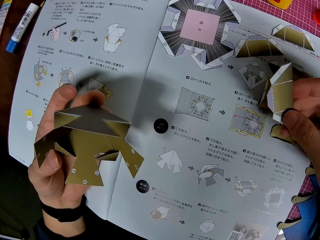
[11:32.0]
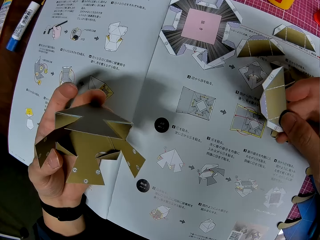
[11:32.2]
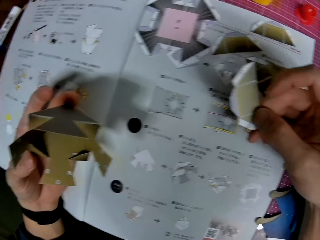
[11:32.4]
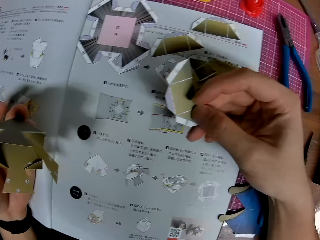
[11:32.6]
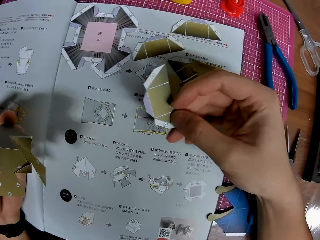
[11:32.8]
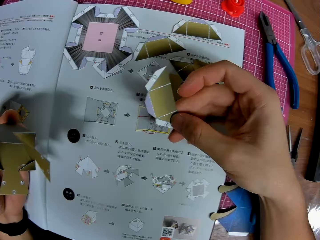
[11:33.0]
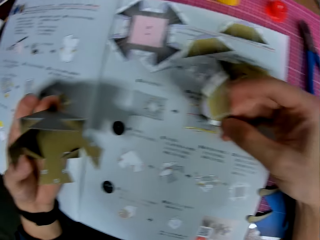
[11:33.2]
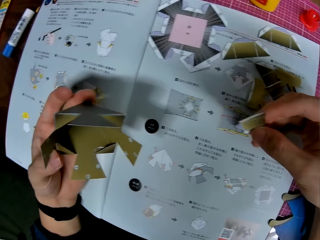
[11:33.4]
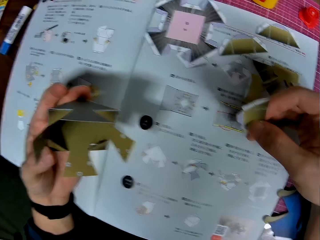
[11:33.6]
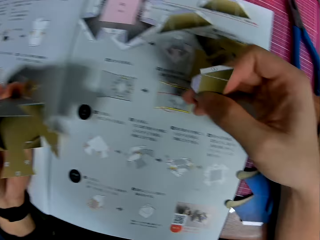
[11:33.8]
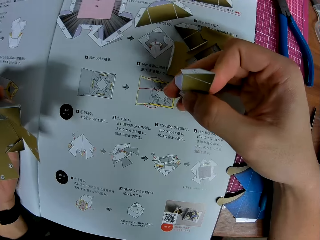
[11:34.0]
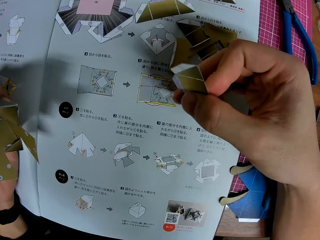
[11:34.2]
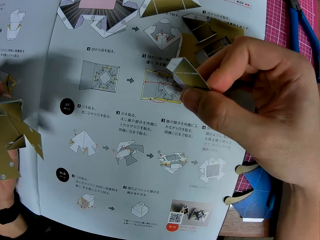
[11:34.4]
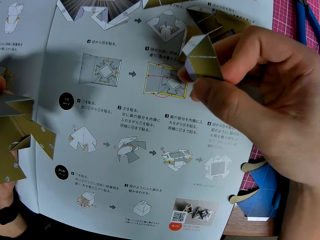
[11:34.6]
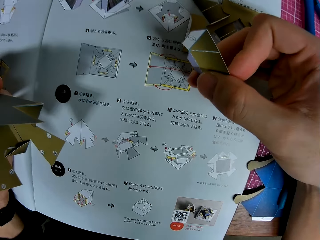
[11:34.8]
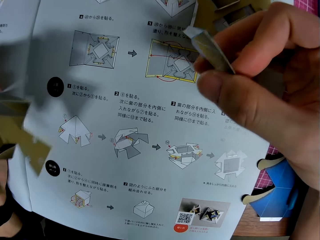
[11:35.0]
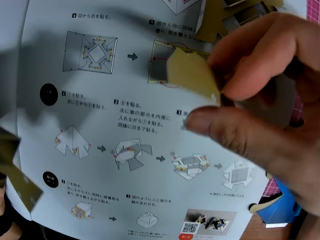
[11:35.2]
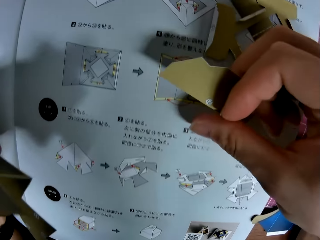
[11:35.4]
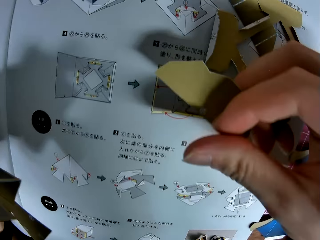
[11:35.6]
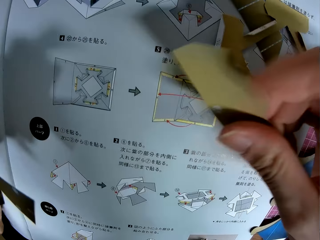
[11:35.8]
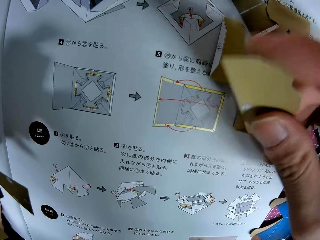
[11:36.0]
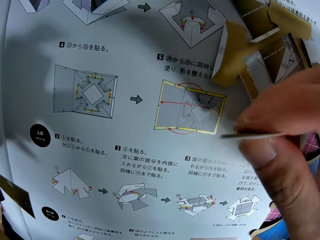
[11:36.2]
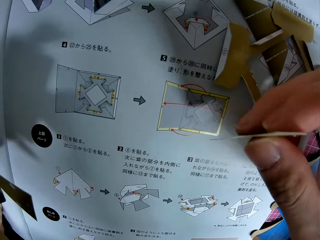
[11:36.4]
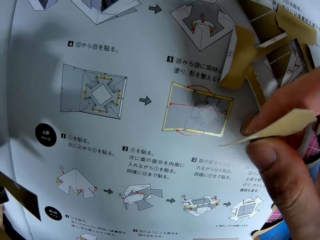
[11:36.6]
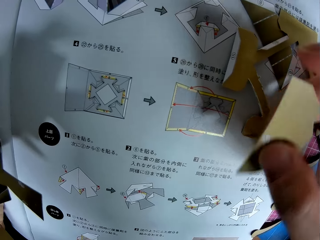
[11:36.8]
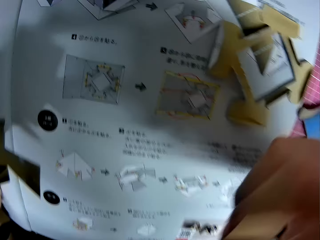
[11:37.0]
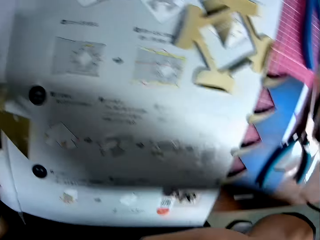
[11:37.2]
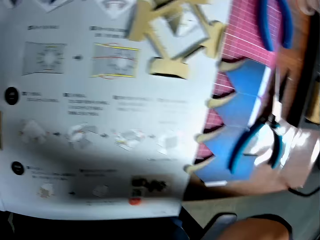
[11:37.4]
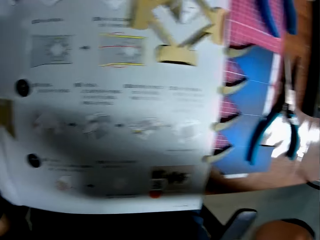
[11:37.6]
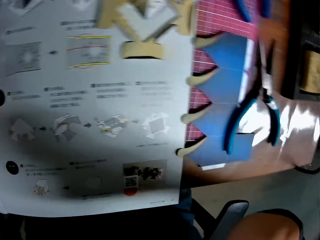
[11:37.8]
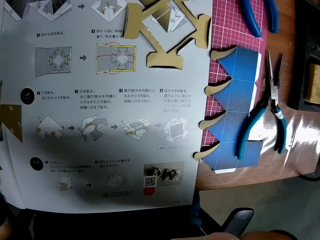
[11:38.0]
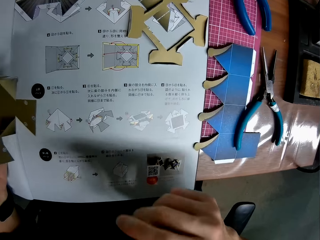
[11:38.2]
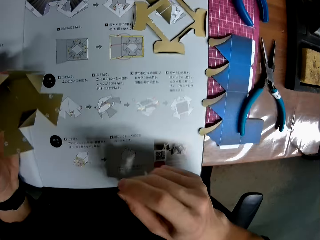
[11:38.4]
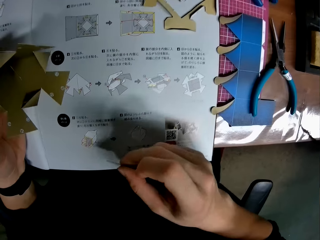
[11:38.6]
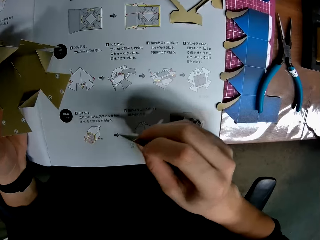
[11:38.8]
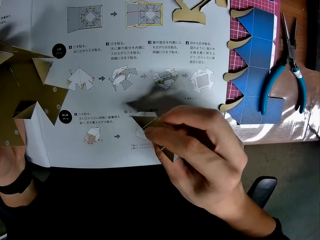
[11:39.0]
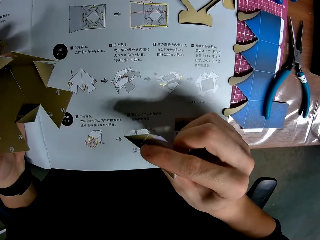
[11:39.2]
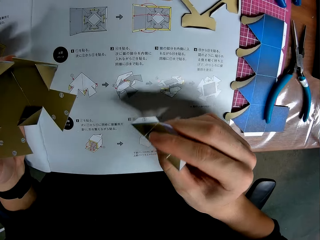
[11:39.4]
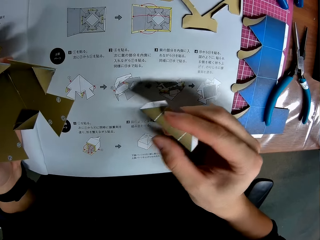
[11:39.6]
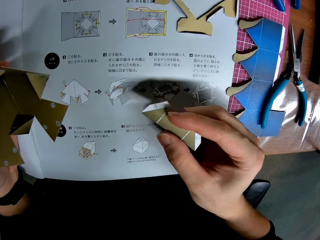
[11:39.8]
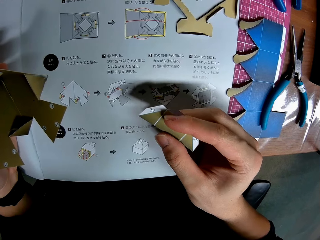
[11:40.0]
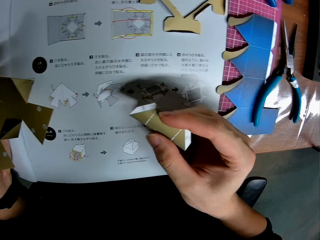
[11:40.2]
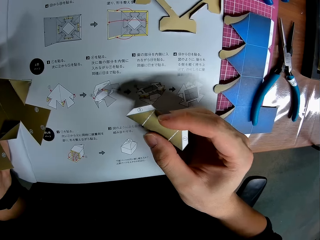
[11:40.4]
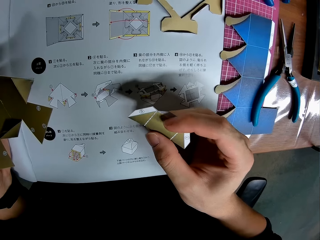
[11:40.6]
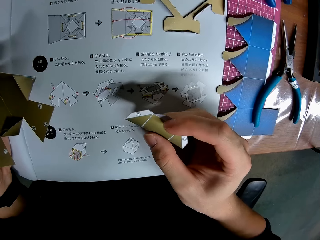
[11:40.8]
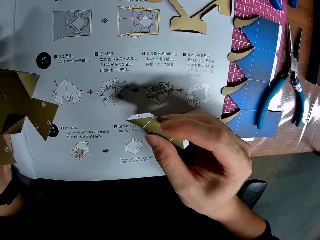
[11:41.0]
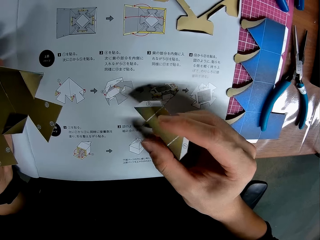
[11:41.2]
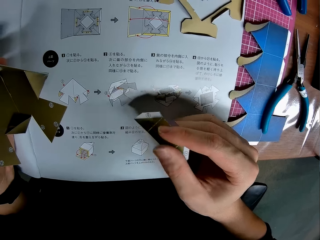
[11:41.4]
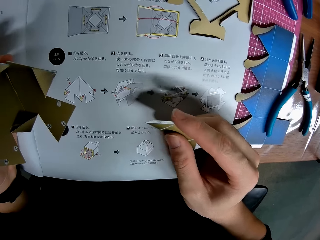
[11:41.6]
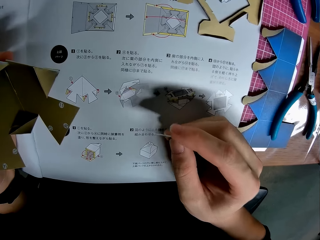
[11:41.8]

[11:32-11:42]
The camera wearer picks up a piece of craft on the table. They stare at the piece of model paper.

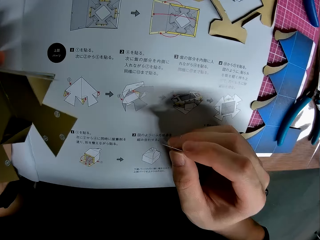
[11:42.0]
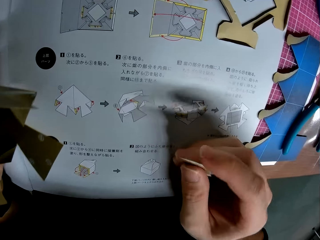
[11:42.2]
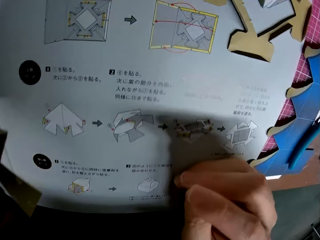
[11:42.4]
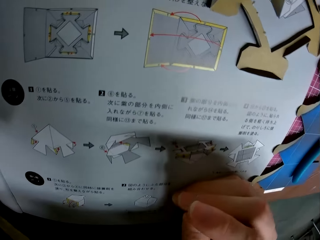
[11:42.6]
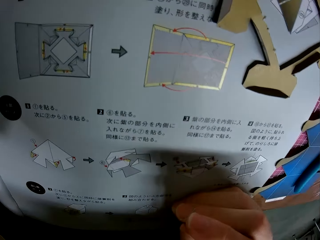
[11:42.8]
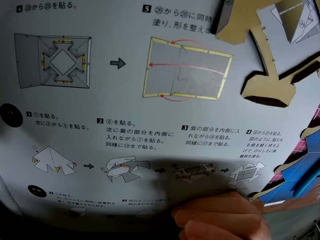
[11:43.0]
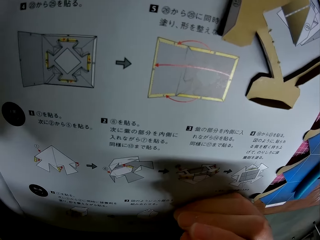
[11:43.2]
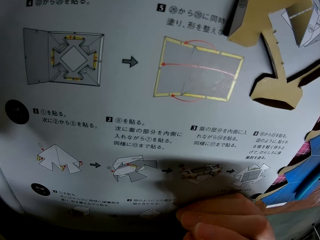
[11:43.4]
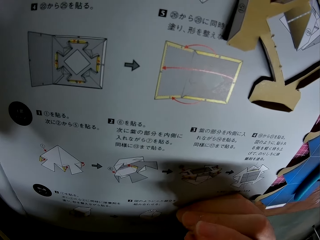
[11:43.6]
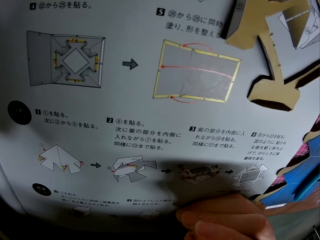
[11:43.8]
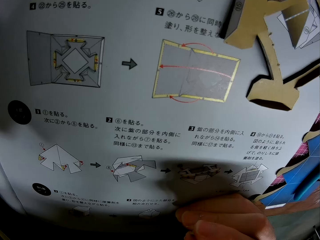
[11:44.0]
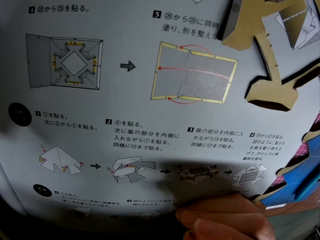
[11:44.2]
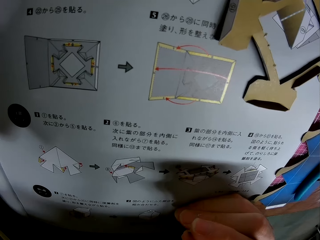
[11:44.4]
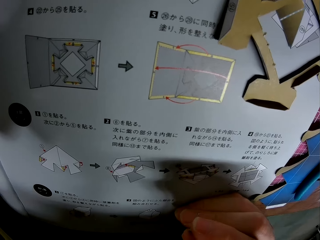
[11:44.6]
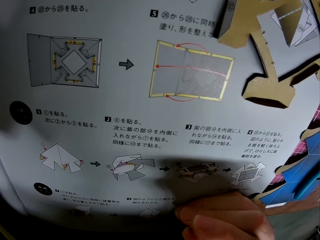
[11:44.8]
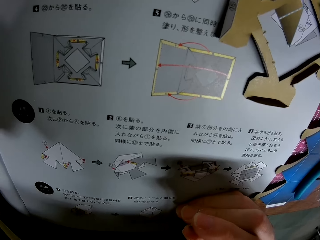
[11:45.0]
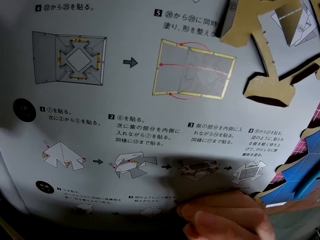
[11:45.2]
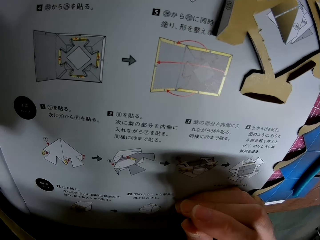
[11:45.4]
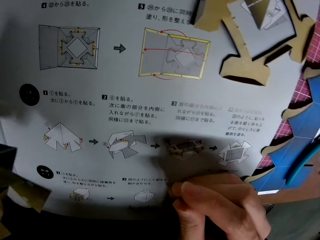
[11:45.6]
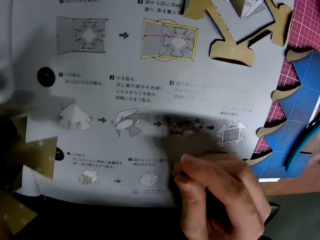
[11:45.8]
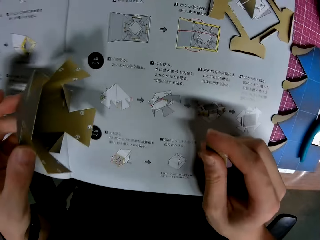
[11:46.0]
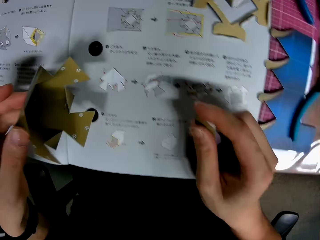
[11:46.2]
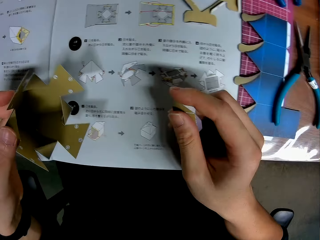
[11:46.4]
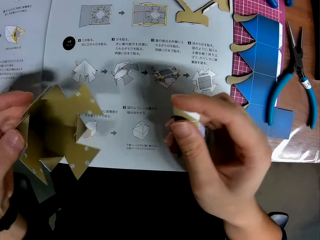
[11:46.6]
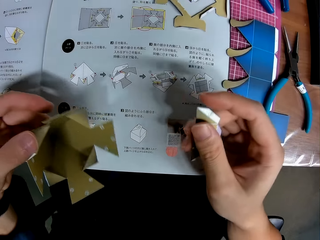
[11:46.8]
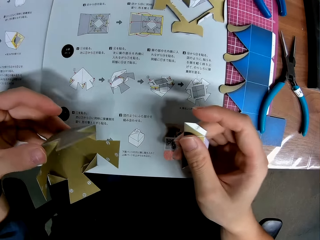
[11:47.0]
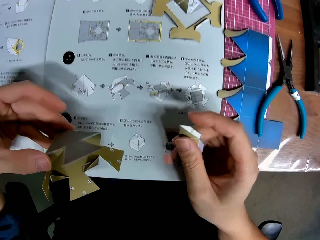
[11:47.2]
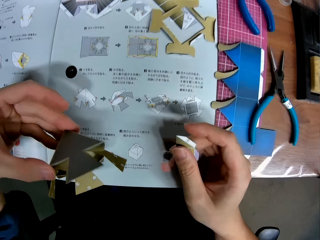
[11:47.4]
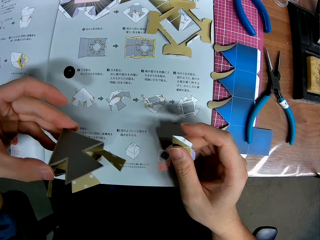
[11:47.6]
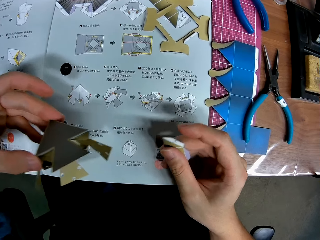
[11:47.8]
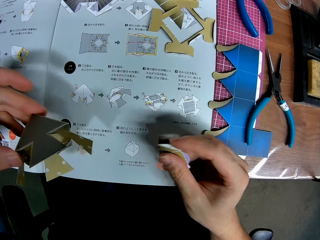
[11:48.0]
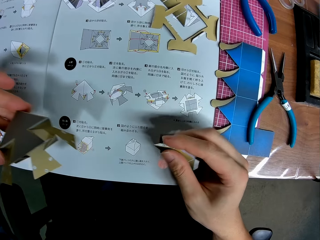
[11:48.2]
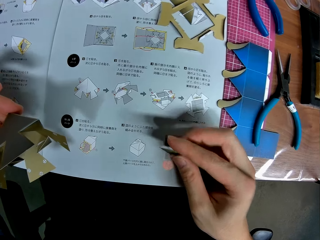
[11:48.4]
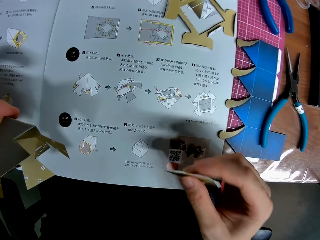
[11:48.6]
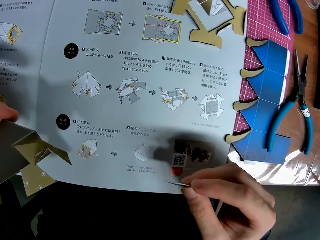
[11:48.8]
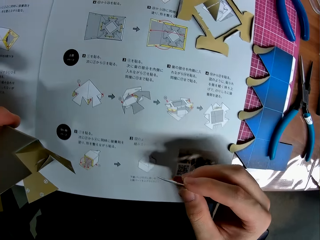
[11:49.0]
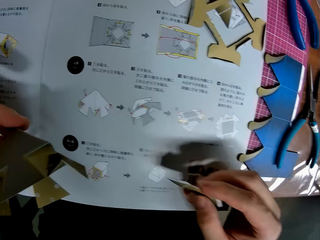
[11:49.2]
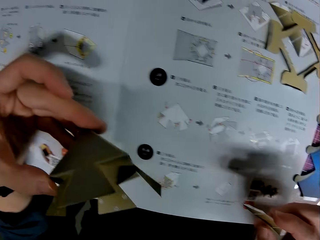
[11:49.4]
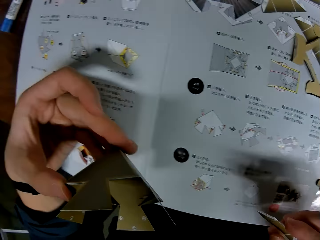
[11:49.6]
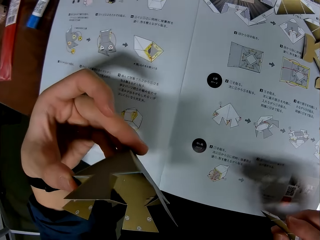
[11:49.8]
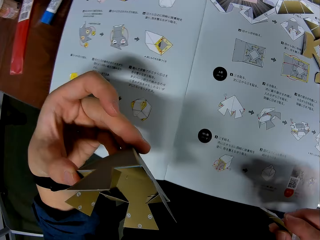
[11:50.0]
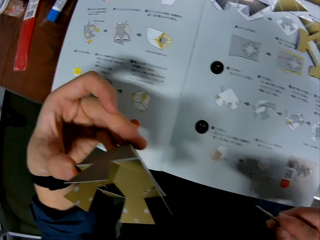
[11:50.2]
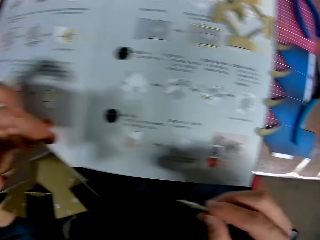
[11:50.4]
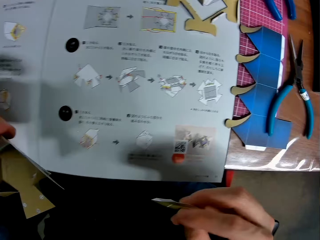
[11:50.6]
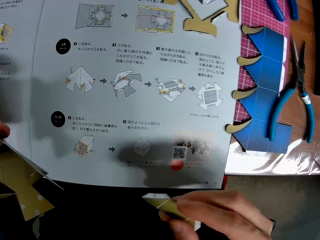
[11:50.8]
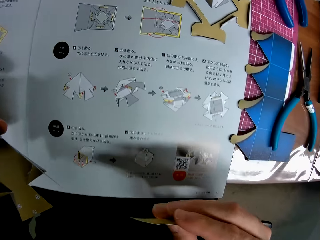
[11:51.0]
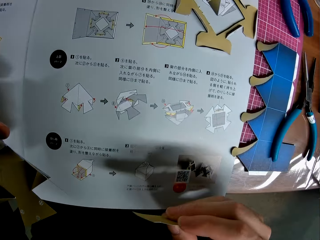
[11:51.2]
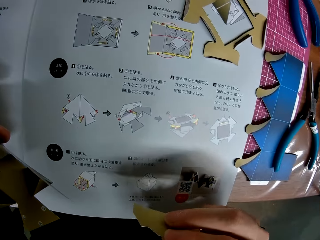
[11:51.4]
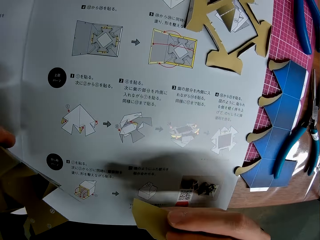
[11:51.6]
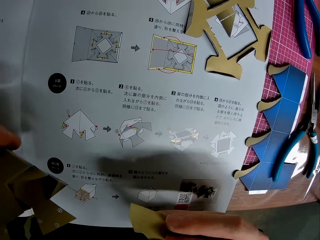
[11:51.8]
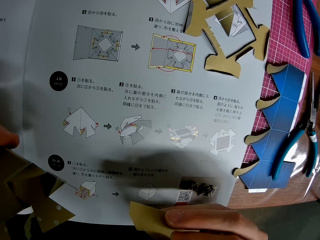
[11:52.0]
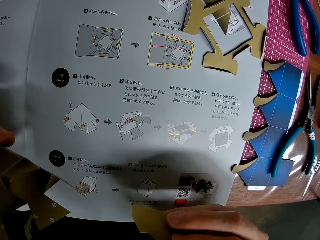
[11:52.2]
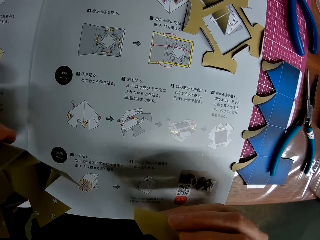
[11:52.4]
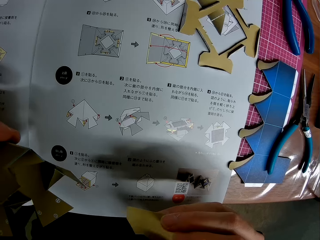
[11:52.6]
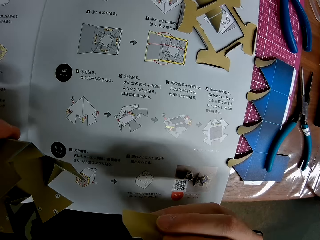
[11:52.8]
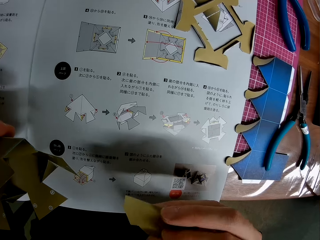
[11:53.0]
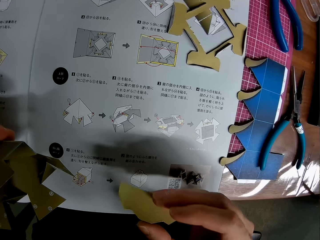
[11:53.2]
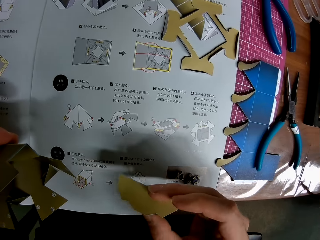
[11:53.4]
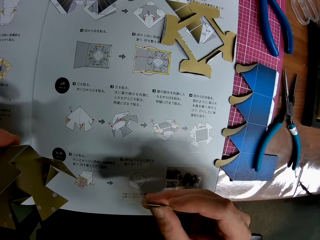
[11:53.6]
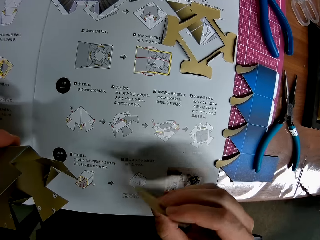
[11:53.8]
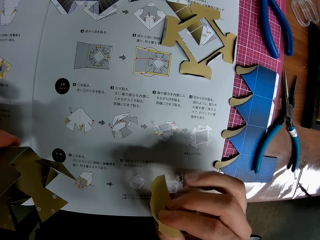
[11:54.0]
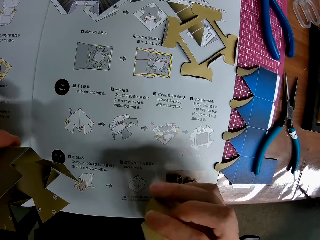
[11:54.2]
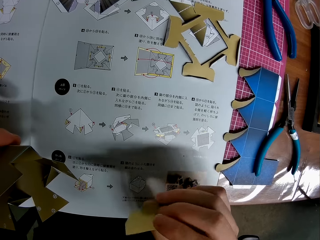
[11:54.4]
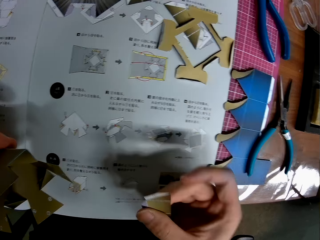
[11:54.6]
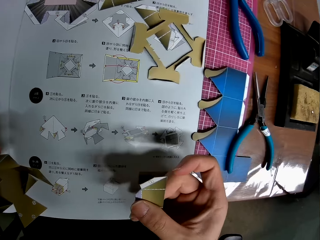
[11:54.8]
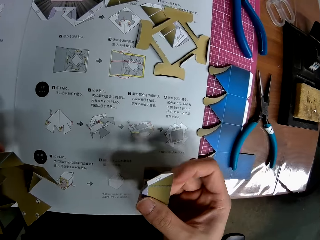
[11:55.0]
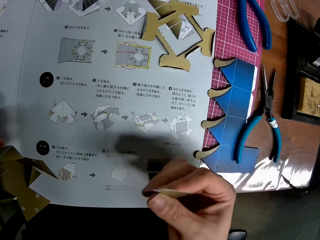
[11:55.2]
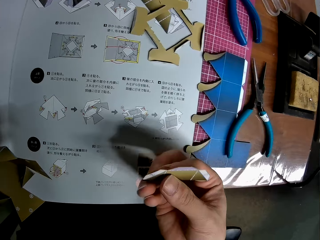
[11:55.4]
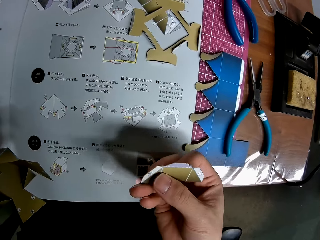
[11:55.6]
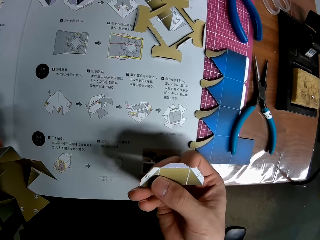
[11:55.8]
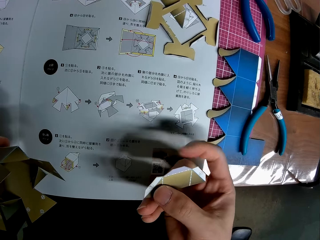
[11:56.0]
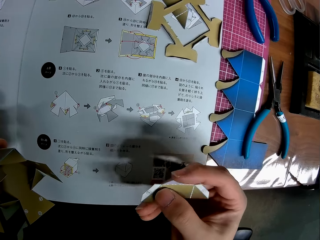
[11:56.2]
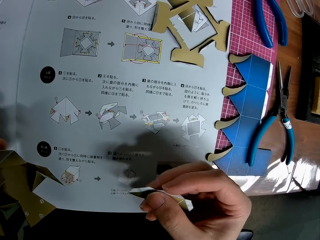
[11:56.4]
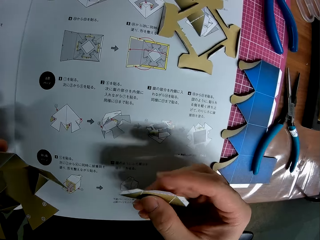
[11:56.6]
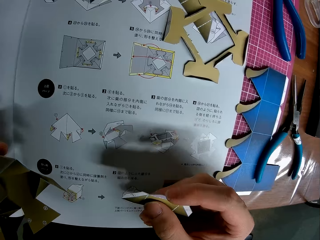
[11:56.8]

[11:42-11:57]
The camera wearer looks closely at the instruction manual. They stare at the modelled paper. They turn the piece of model paper.
